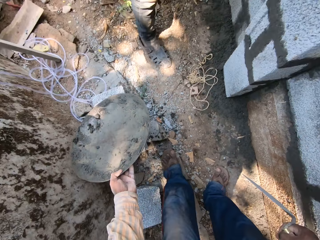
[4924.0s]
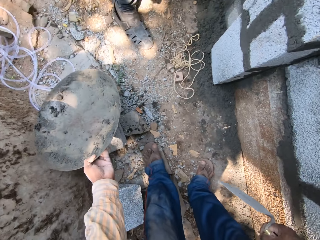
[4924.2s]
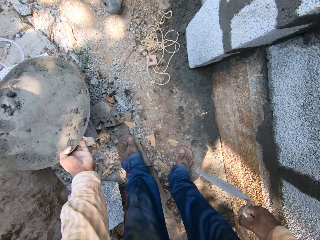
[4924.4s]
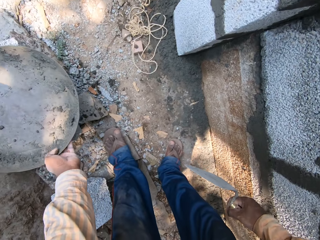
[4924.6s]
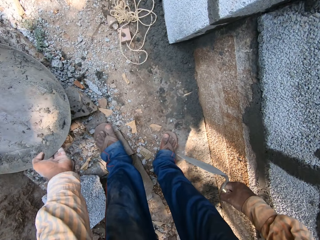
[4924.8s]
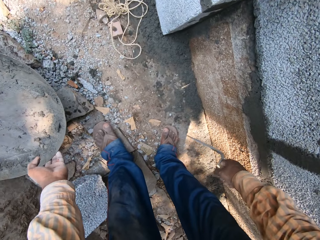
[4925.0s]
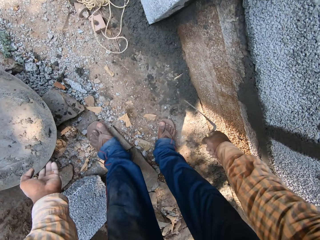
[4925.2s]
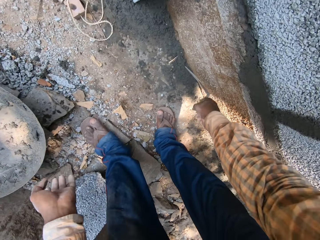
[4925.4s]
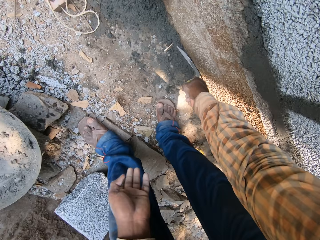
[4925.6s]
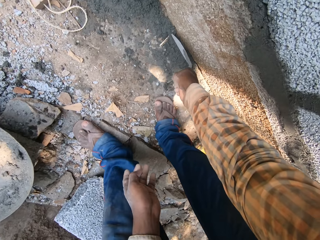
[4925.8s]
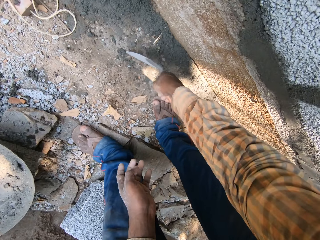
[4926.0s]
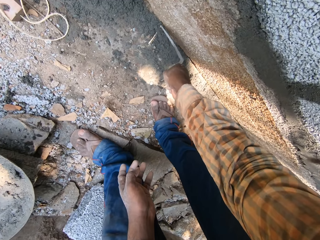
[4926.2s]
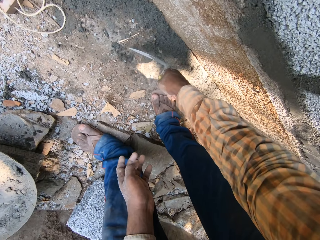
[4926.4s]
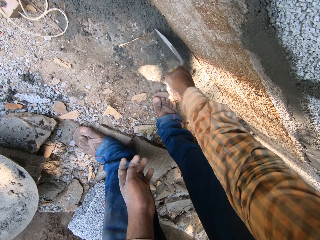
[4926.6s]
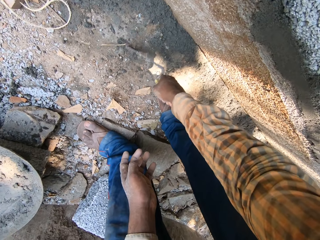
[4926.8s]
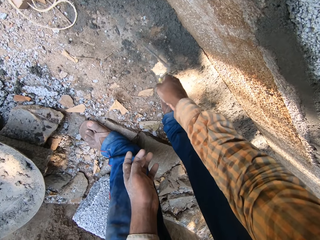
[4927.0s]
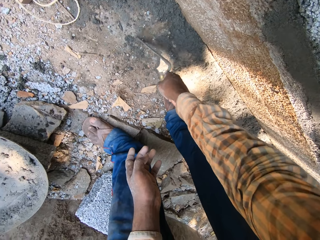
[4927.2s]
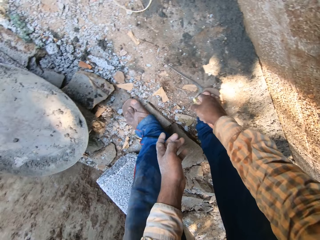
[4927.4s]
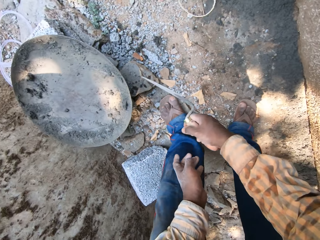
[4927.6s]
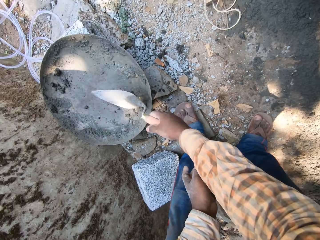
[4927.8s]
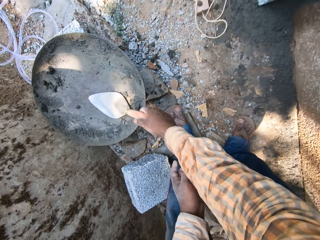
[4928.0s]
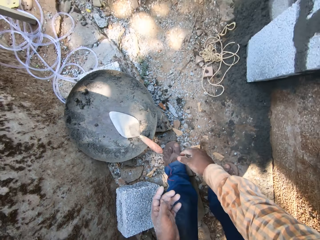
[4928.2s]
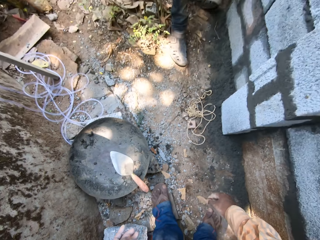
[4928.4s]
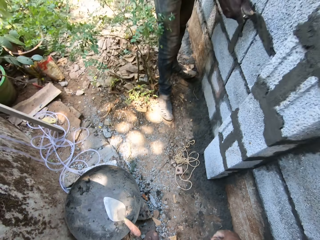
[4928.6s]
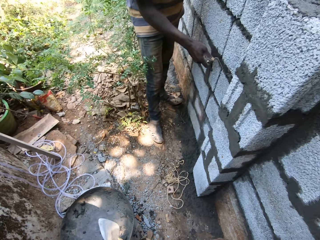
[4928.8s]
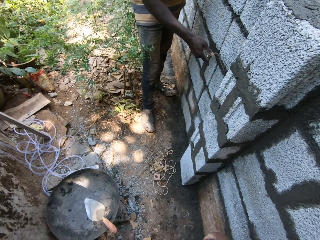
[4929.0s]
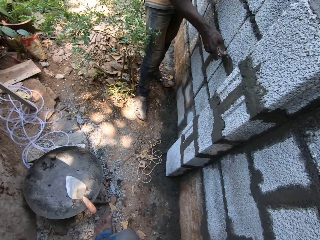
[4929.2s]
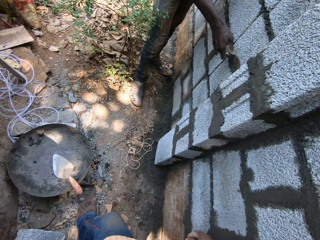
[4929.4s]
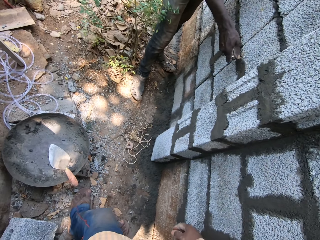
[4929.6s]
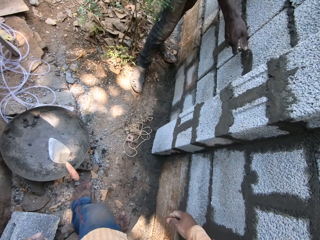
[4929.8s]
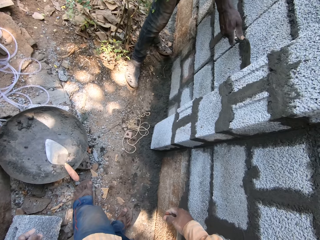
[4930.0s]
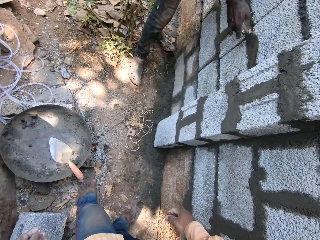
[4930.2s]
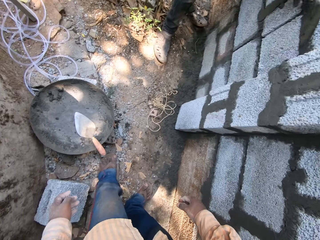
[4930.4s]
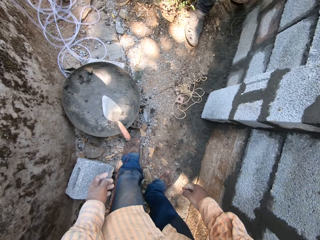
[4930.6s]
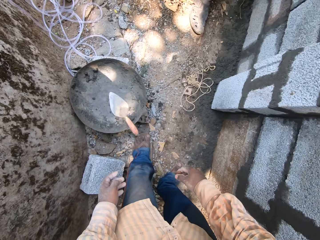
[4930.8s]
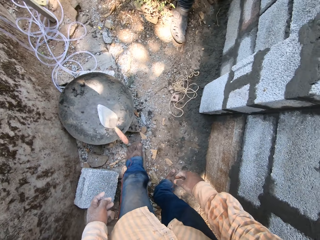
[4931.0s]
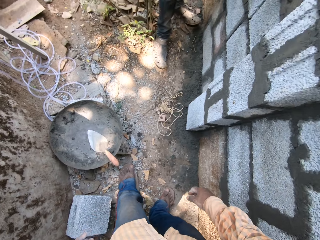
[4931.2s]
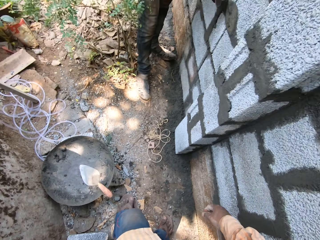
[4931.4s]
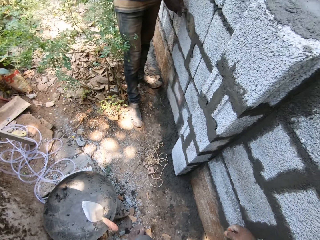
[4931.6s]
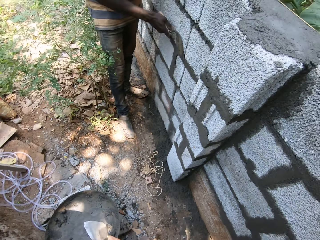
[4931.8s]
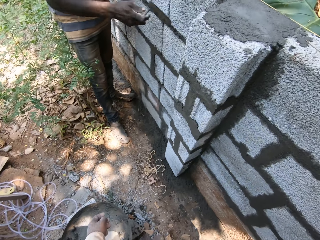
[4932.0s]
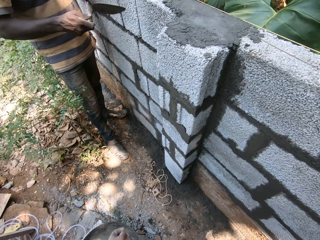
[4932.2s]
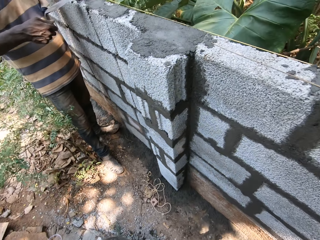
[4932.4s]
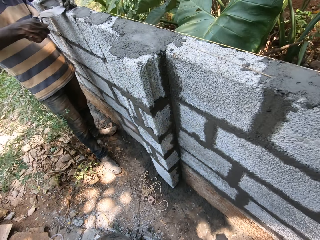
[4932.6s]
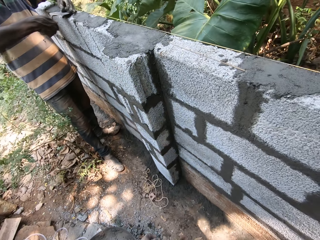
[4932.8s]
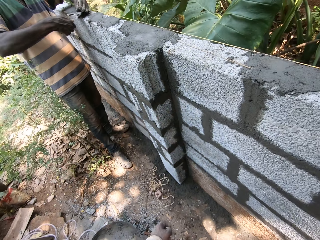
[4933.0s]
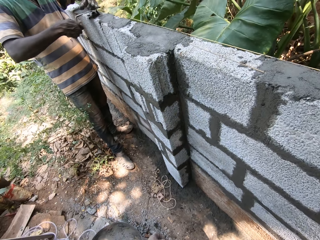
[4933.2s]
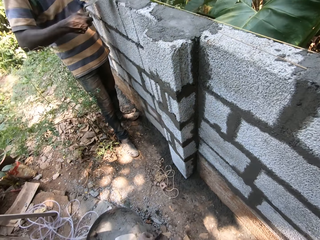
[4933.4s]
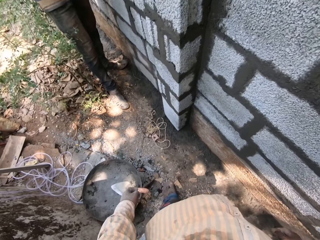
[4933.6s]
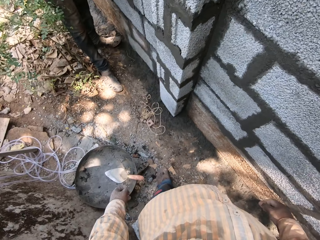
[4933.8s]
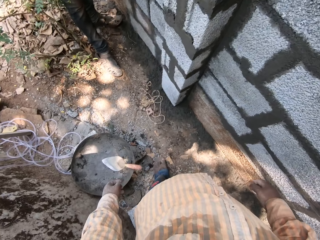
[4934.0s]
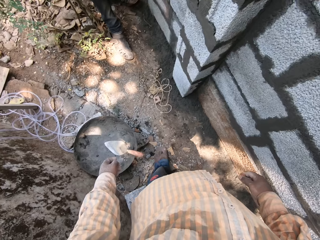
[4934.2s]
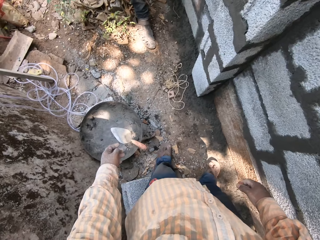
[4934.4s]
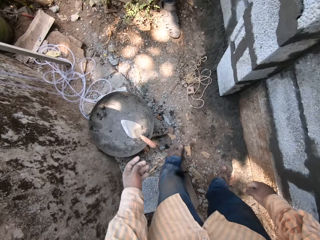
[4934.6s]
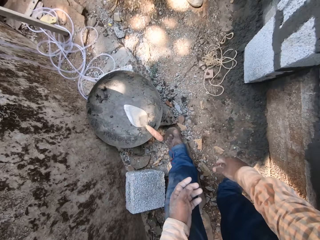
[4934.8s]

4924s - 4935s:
The camera wearer drops the mortar pan on a concrete block on the ground with his left hand. He scrapes off a piece of wood from the mortar on the ground with the trowel in his right hand. He drops the trowel on the mortar pan with his right hand. He stands on the ground. A man smoothens mortar on the wall with the trowel in his right hand. The man gathers mortar on the wall into the trowel with his left hand.

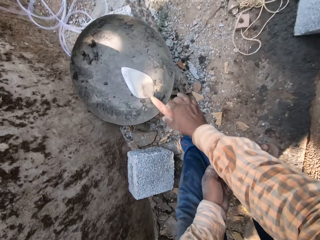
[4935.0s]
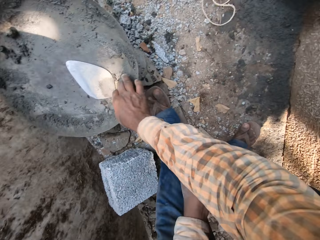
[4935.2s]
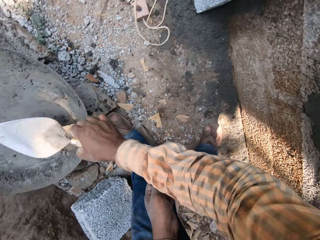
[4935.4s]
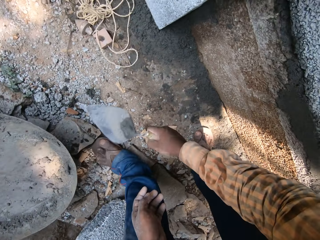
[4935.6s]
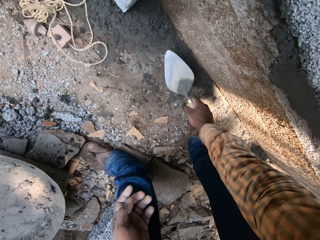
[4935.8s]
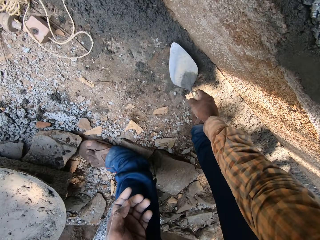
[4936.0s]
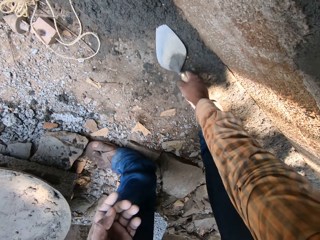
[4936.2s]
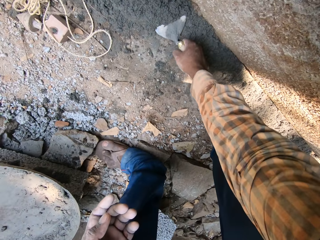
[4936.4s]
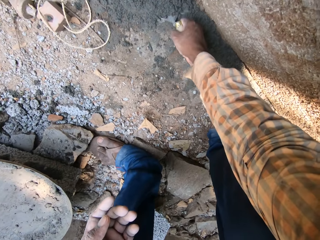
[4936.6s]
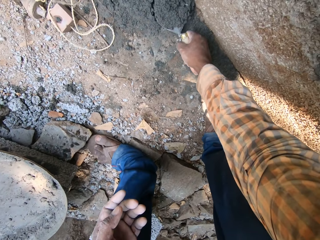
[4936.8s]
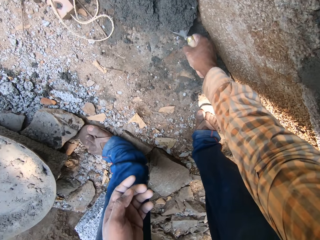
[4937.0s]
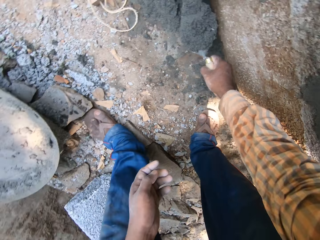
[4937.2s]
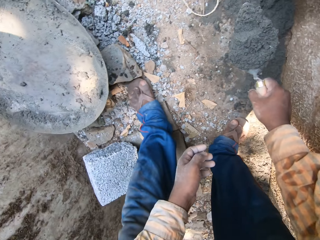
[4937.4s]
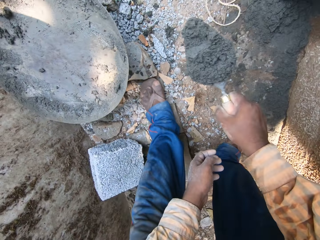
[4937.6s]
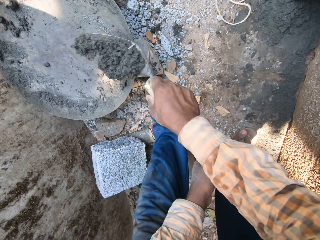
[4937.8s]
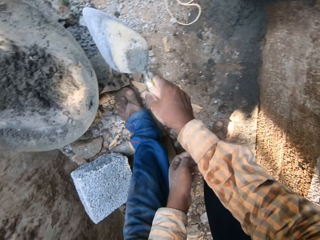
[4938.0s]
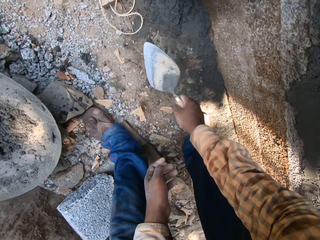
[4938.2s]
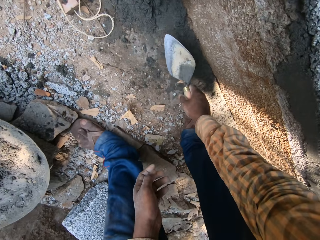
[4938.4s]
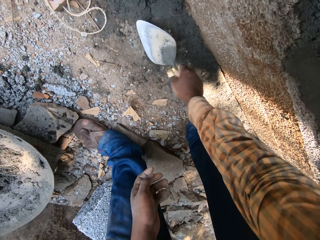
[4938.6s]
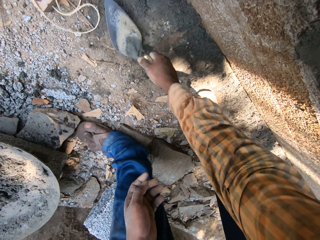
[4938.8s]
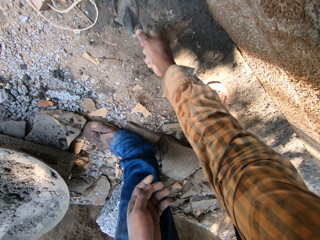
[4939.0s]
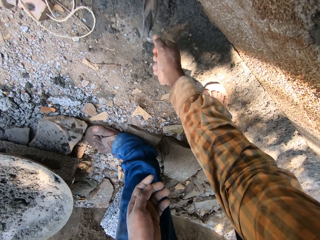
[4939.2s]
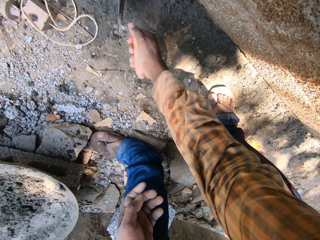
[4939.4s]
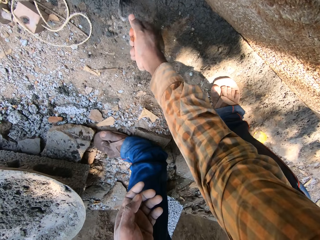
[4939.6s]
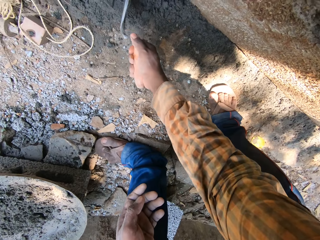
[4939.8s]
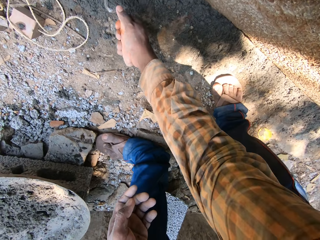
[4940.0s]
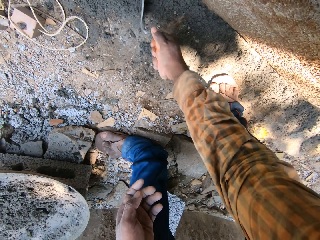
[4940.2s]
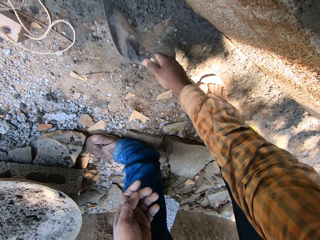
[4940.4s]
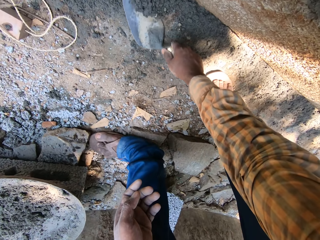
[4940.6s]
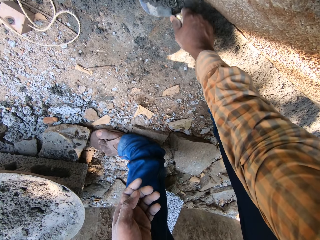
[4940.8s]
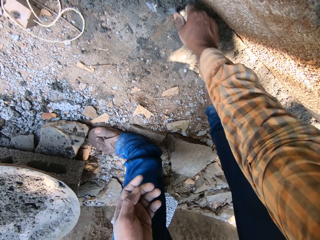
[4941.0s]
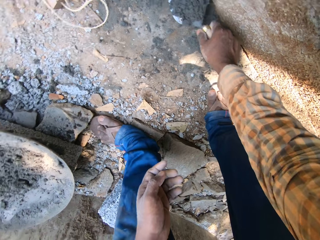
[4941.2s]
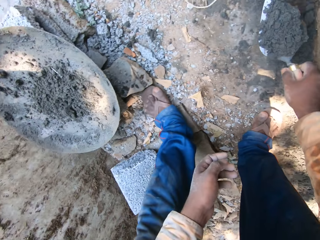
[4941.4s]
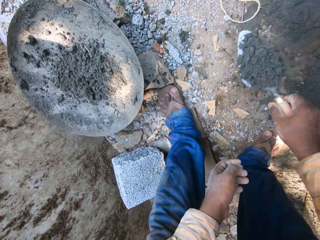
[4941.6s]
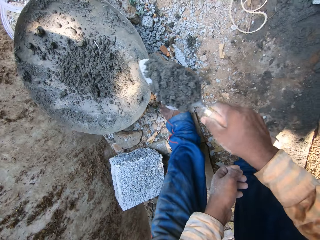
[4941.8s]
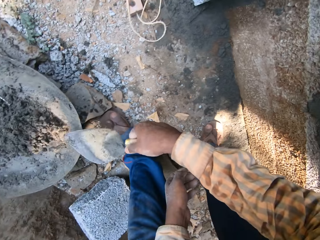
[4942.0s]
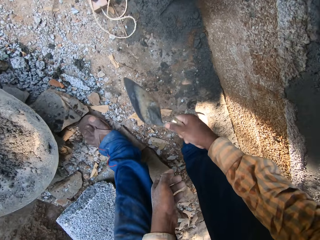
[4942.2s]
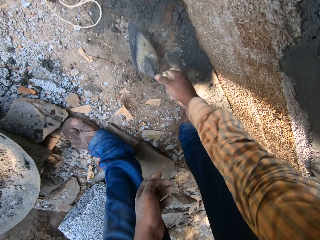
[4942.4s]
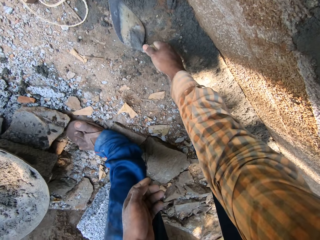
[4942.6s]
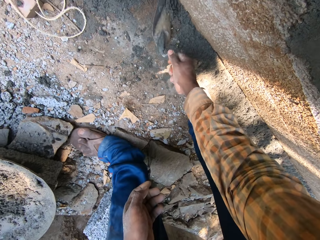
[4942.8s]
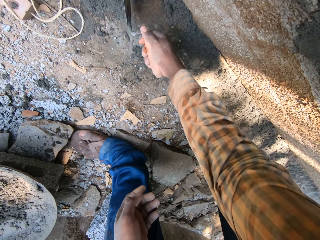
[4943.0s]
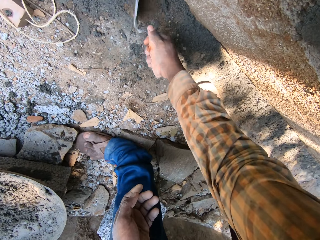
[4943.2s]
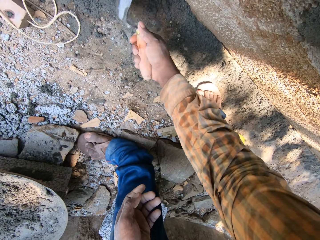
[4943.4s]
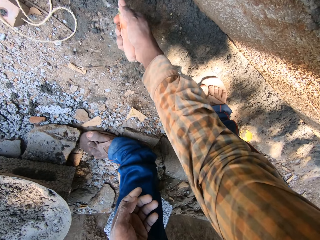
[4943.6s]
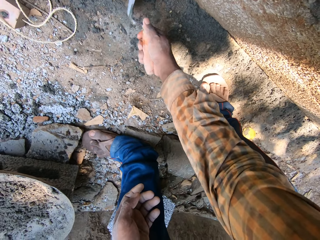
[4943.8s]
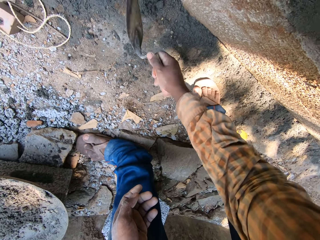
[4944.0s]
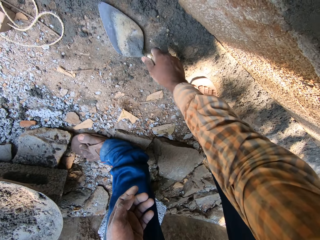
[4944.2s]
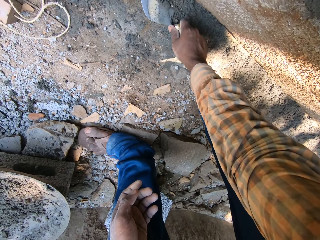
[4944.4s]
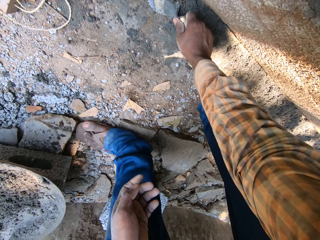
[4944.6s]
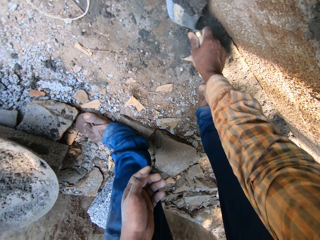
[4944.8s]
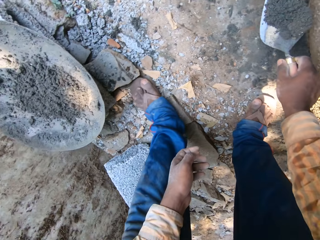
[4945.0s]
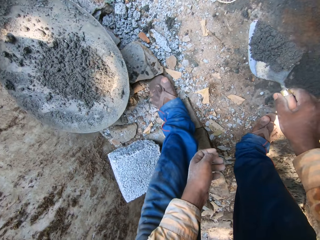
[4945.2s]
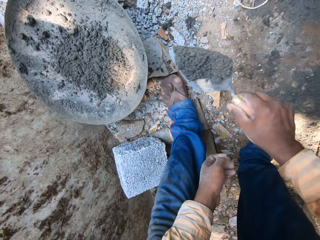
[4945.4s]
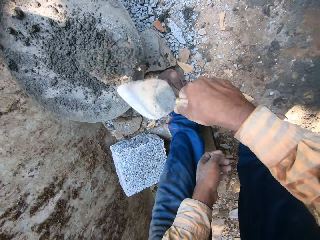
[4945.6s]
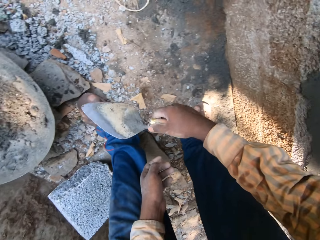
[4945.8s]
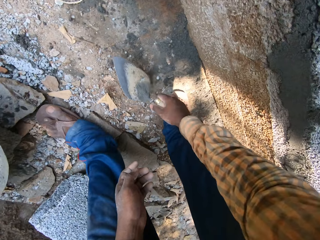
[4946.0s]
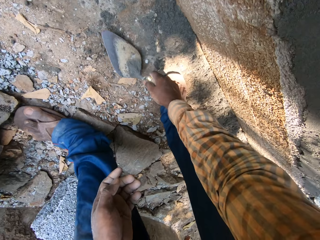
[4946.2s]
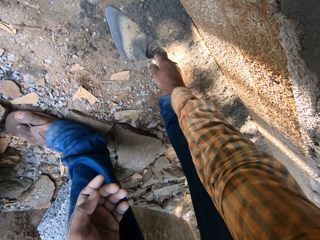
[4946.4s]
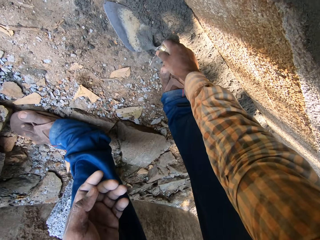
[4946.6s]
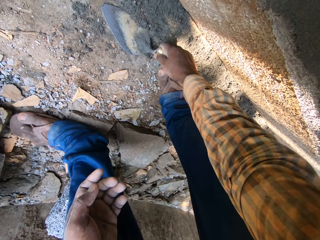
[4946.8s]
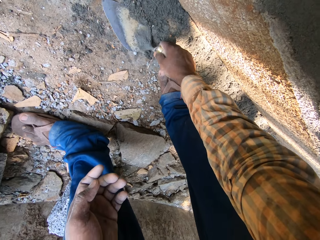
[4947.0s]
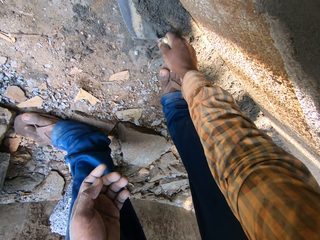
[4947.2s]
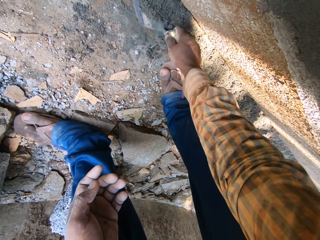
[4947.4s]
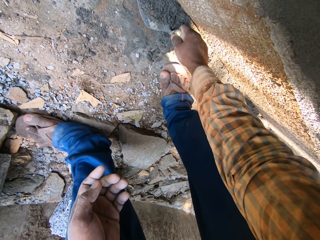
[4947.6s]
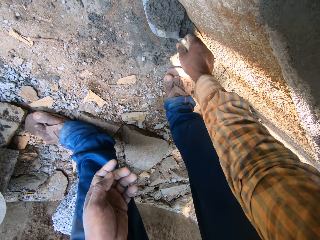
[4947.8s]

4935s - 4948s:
The camera wearer picks the trowel from the mortar pan with his right hand. He picks mortar from the ground with the trowel in his right hand. He pours the mortar into the mortar pan with the trowel in his right hand. He gathers mortar on the ground with the trowel in his right hand. He picks mortar from the ground with the trowel in his right hand. He pours the mortar into the mortar pan with the trowel in his right hand. He gathers mortar on the ground with the trowel in his right hand. He picks mortar from the ground with the trowel in his right hand. He pours the mortar into the mortar pan with the trowel in his right hand. He picks mortar from the ground with the trowel in his right hand.
